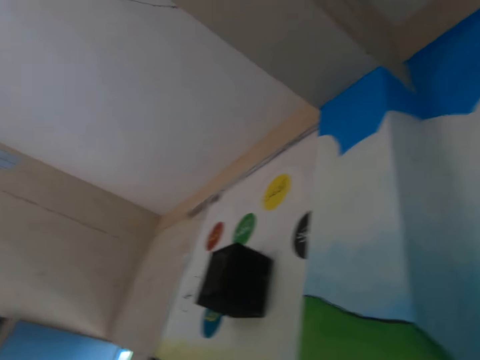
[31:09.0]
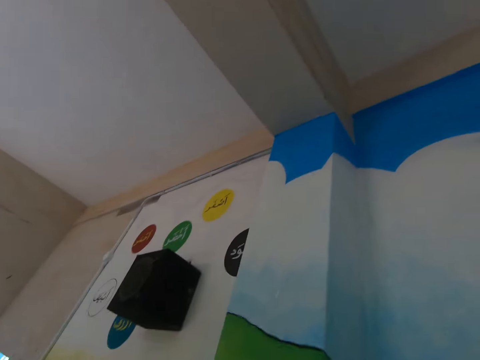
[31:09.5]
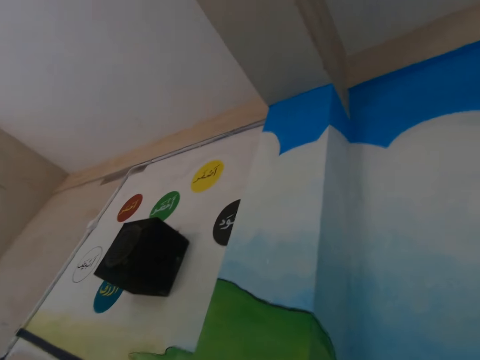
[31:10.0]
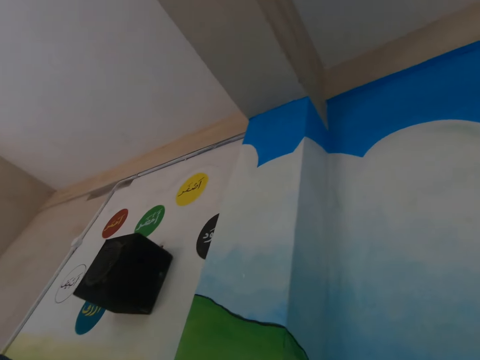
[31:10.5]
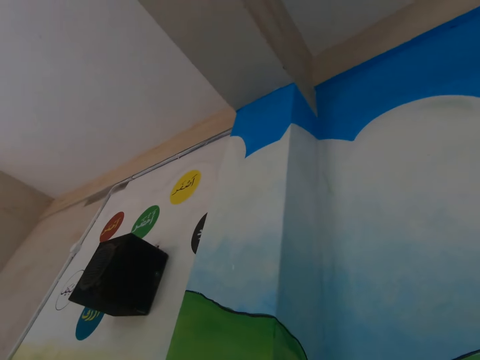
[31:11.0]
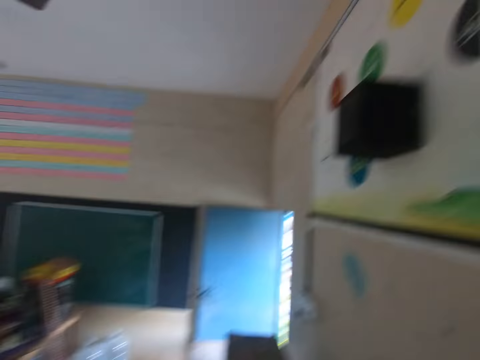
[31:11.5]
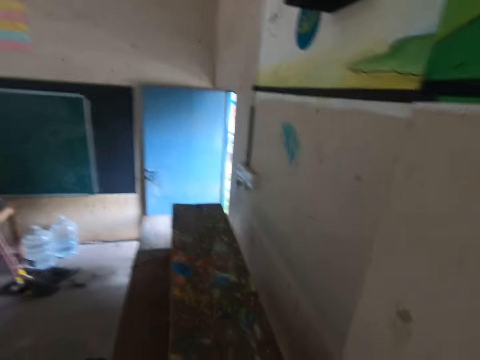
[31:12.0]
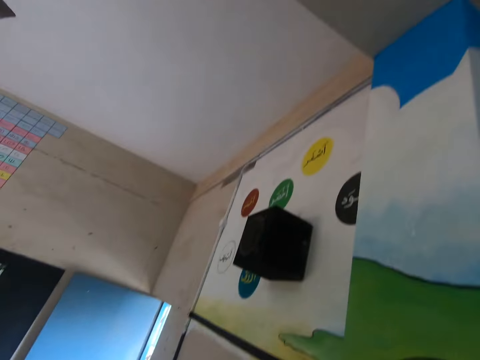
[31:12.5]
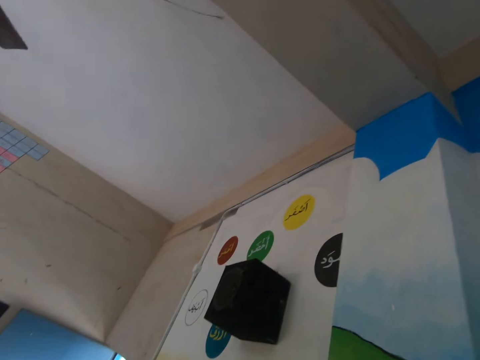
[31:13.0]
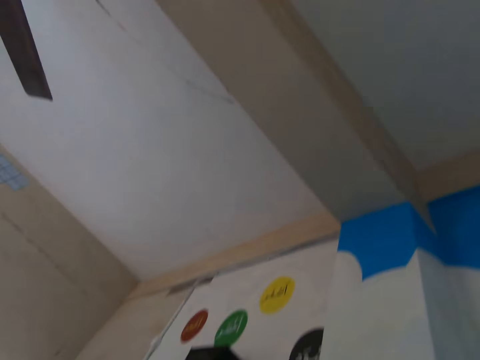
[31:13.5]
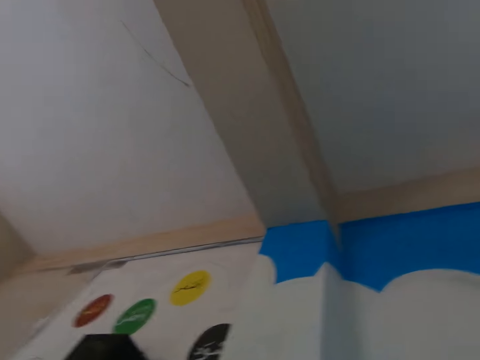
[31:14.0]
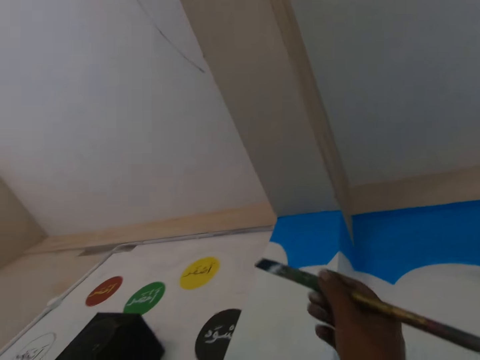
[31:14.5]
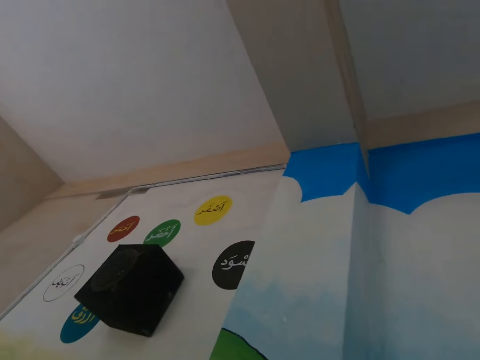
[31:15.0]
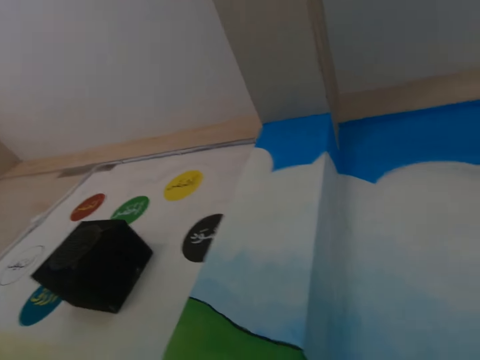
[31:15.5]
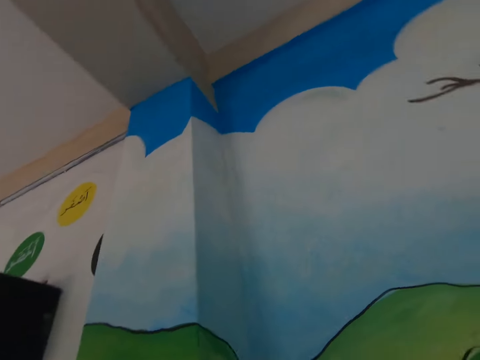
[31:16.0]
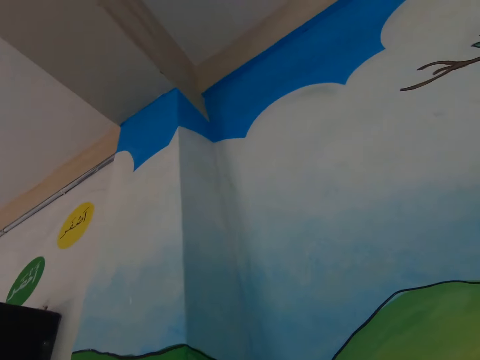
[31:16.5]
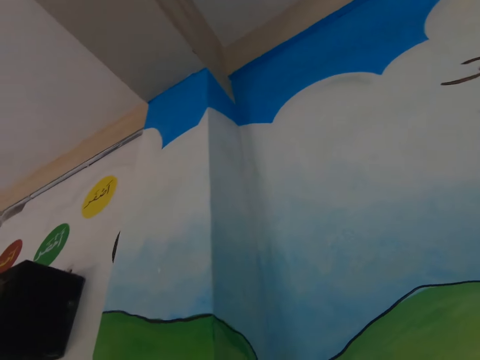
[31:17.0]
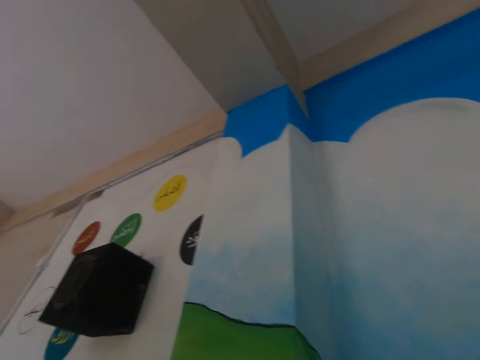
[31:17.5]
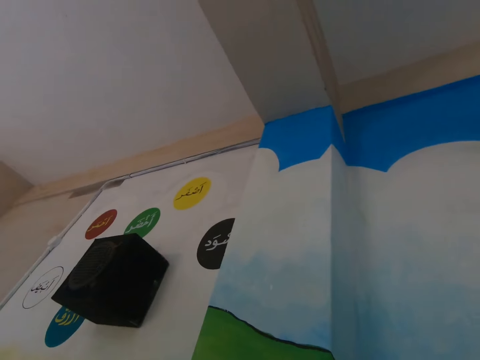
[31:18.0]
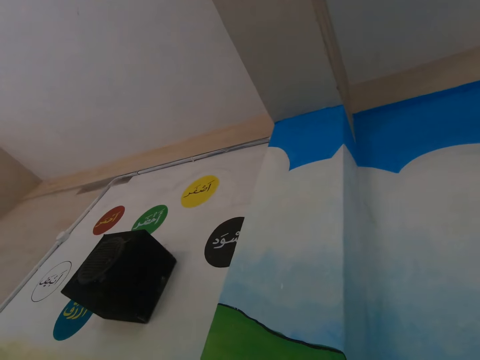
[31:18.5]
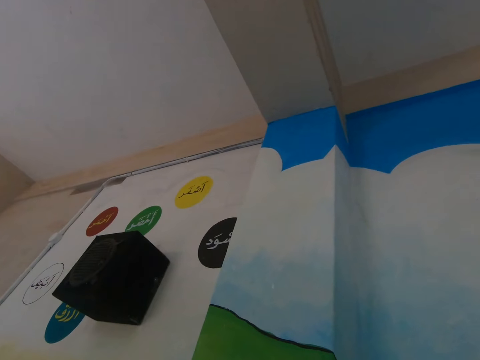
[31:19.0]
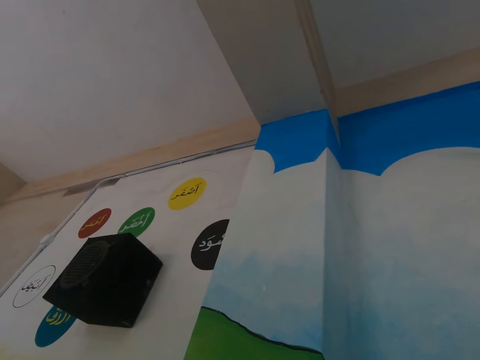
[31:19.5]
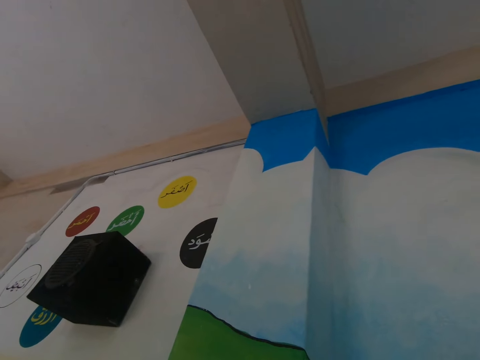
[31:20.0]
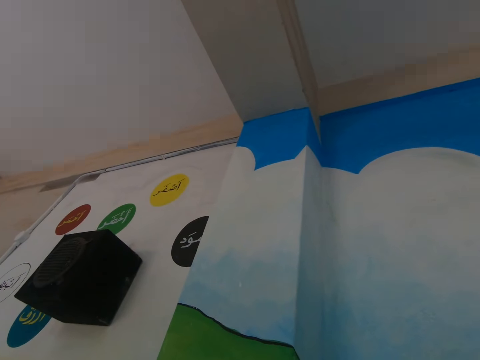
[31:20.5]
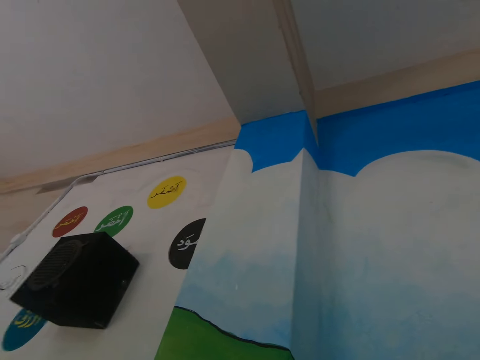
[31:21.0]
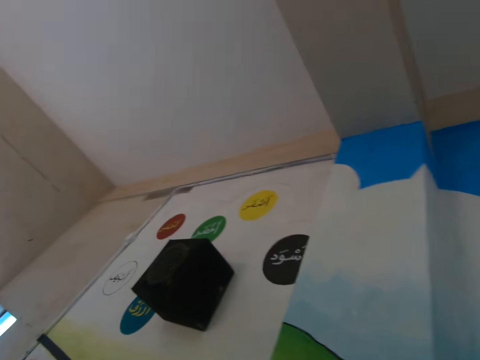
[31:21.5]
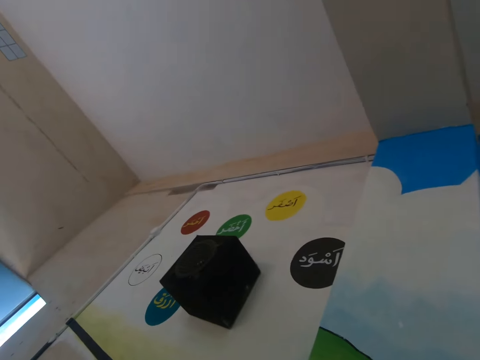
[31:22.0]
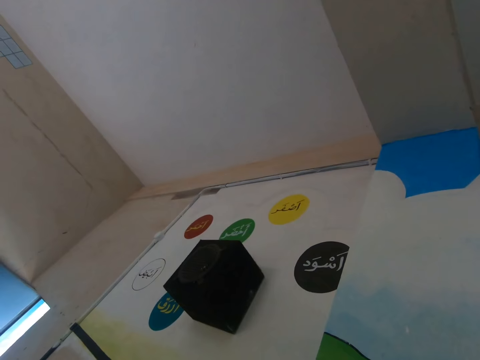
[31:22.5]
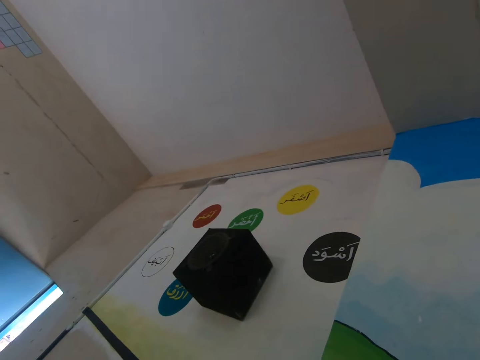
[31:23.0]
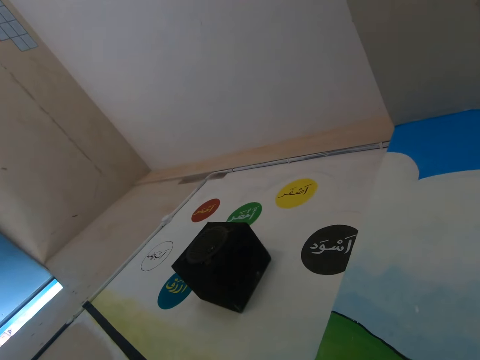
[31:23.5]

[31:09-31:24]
A man converses. The camera wearer converses. They move the hand. The man converses. The camera wearer converses. The man converses.

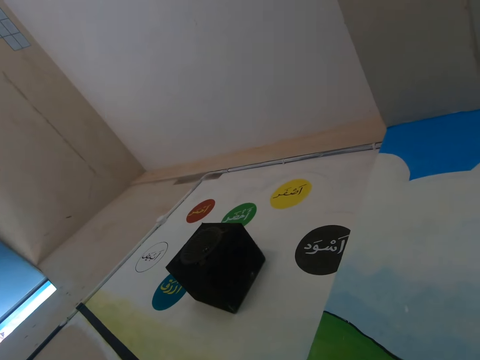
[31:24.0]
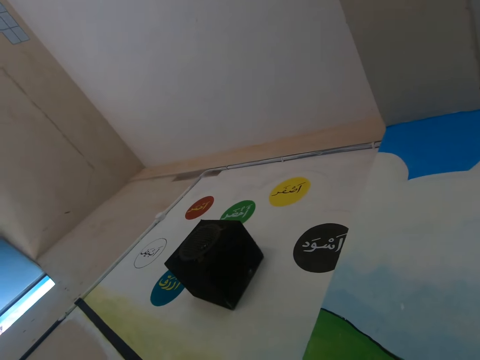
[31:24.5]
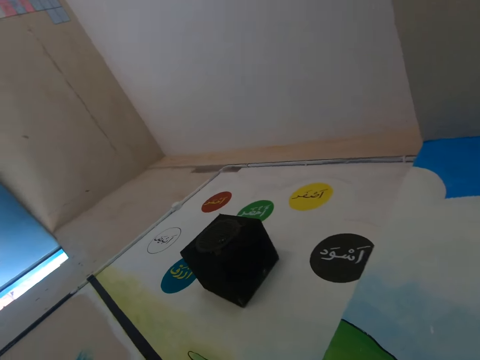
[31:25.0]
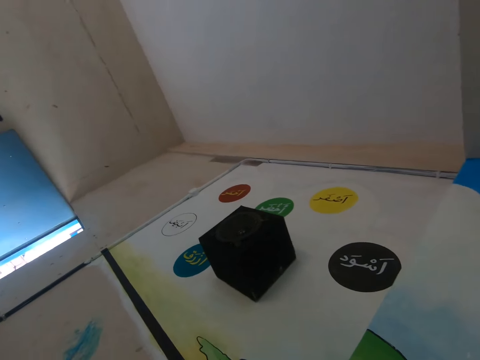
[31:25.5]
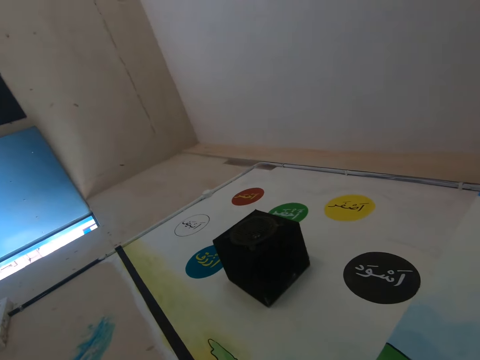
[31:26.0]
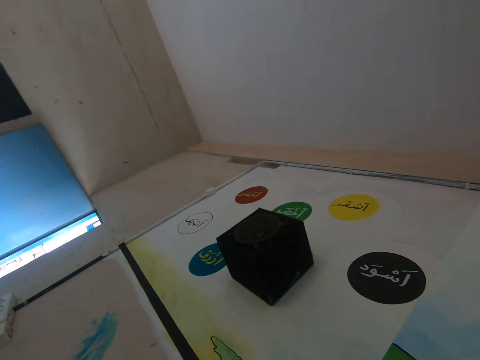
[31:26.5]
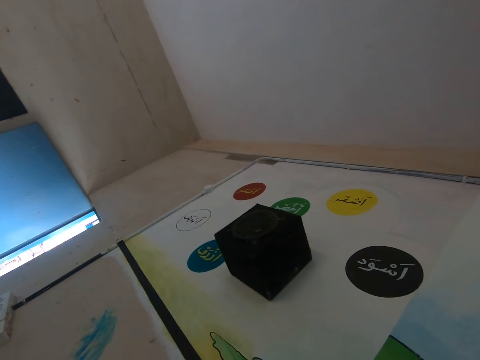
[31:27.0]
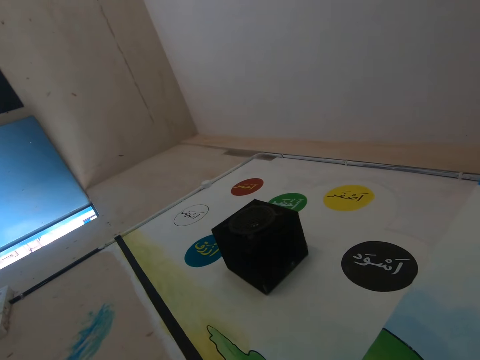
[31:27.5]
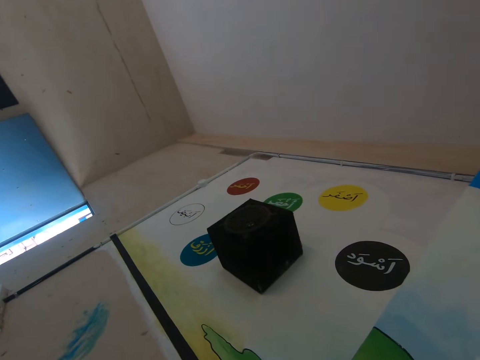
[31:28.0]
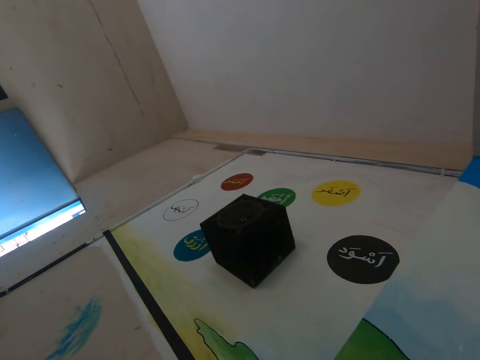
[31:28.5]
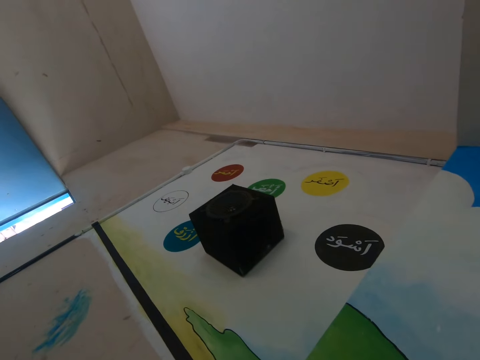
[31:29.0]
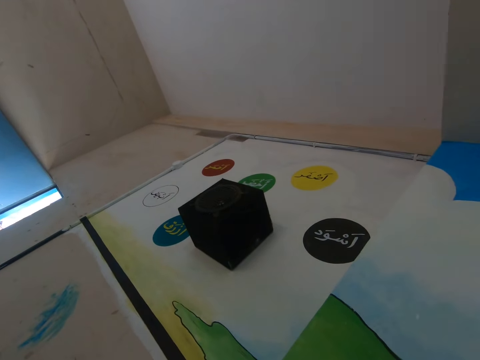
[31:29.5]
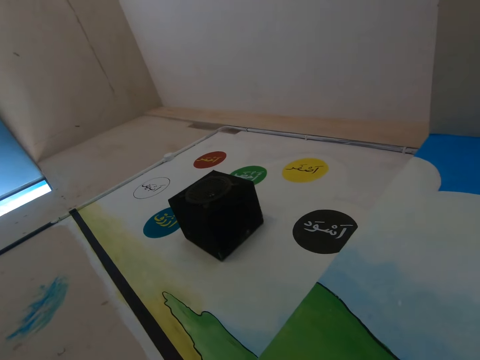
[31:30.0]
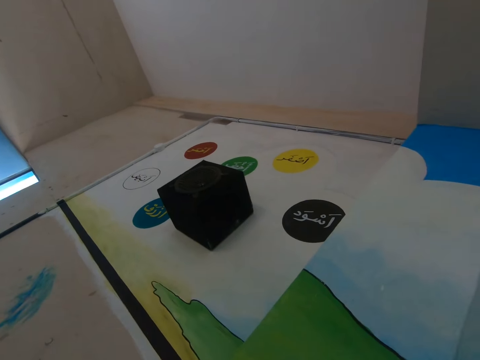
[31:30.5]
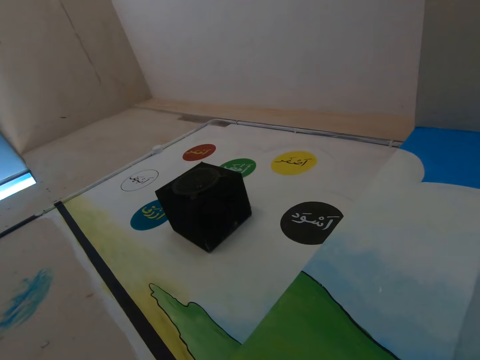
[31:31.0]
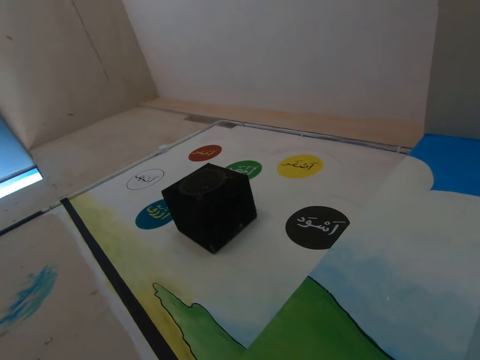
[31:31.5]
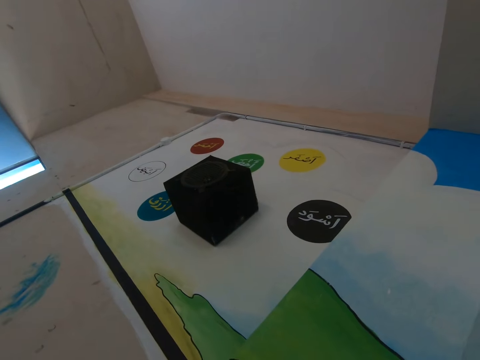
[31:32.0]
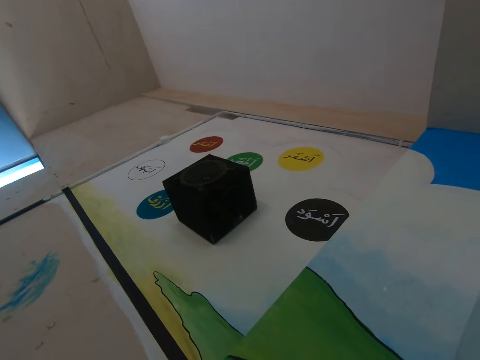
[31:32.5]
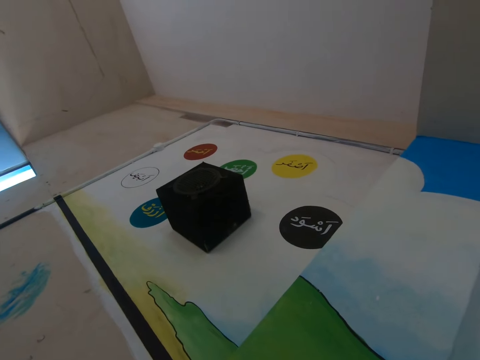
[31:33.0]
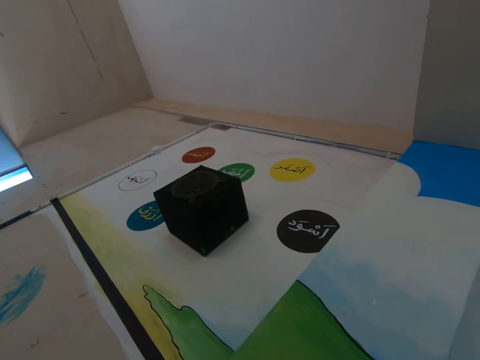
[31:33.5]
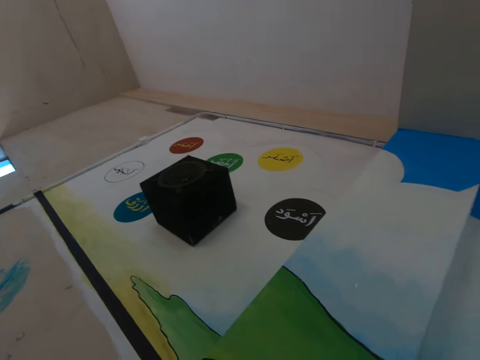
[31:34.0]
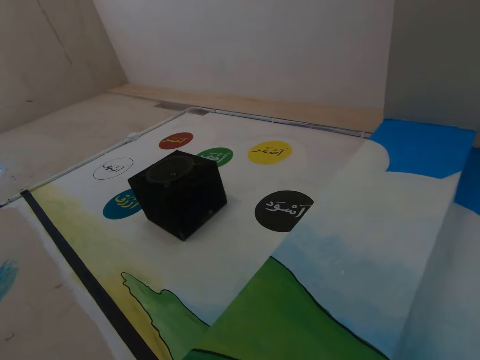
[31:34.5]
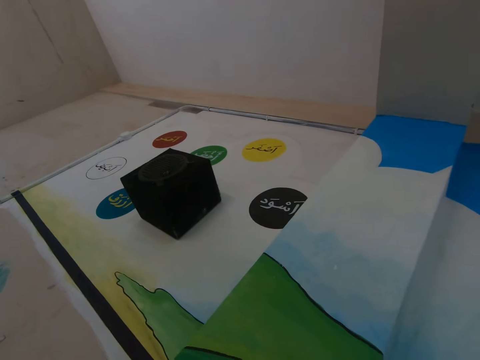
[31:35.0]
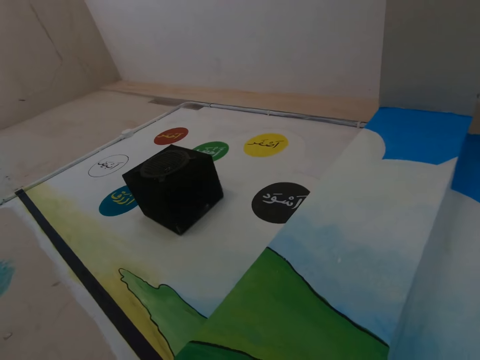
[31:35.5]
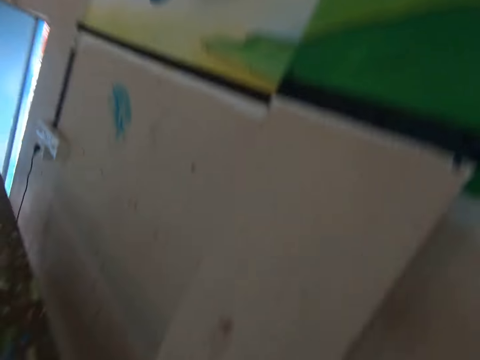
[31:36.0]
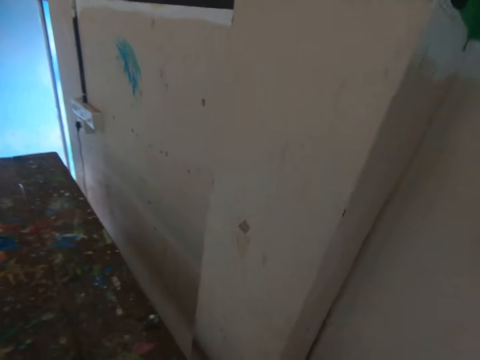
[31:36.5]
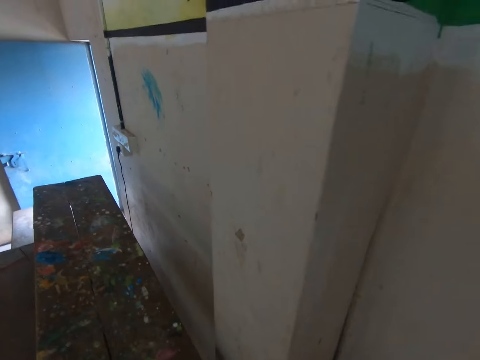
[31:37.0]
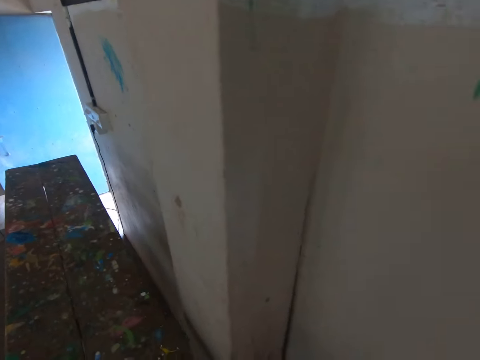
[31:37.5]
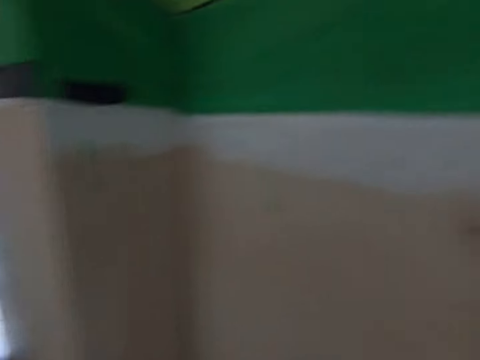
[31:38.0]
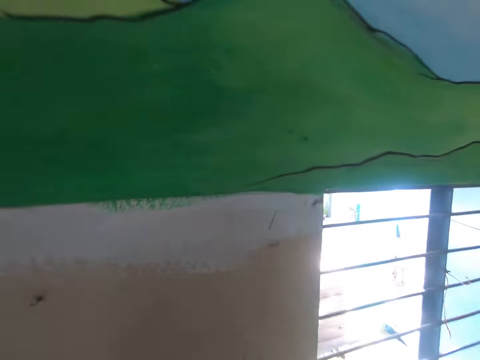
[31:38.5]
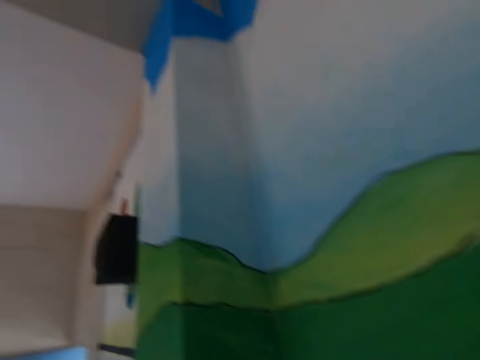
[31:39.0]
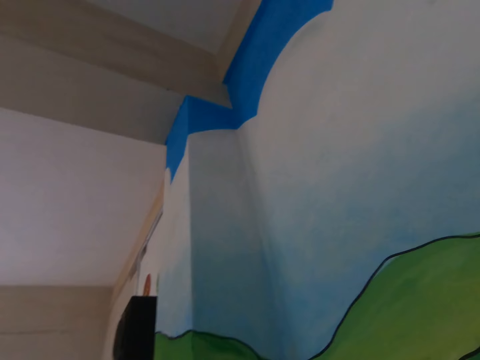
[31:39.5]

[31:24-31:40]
The camera wearer looks around.
